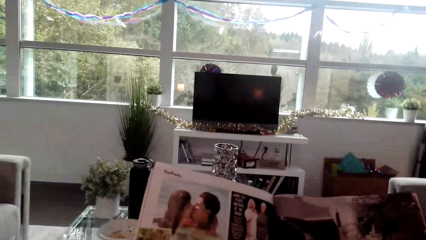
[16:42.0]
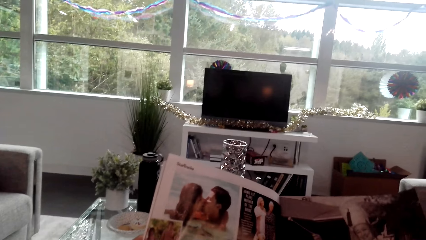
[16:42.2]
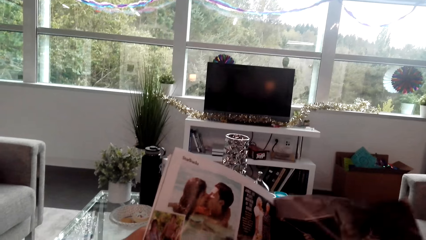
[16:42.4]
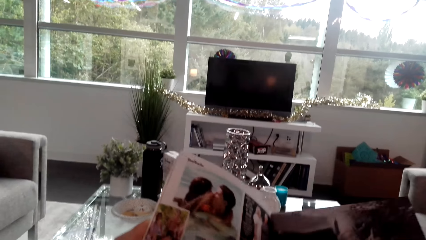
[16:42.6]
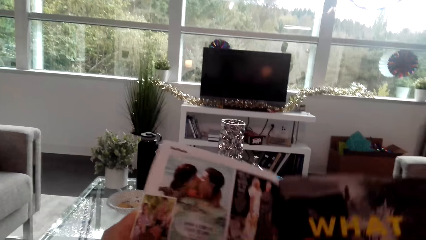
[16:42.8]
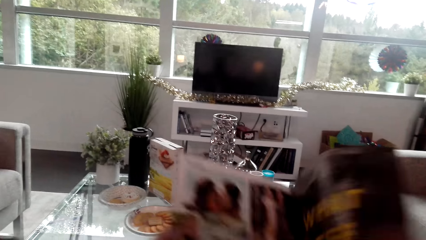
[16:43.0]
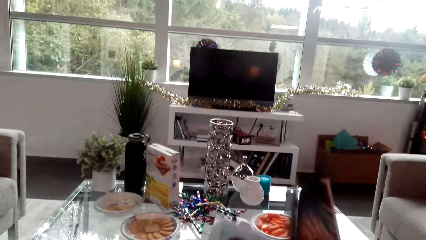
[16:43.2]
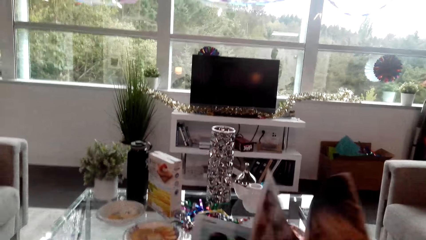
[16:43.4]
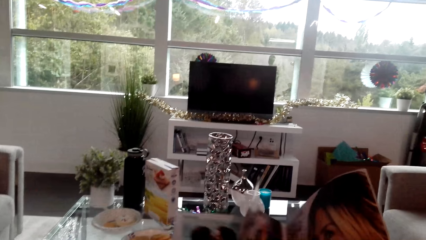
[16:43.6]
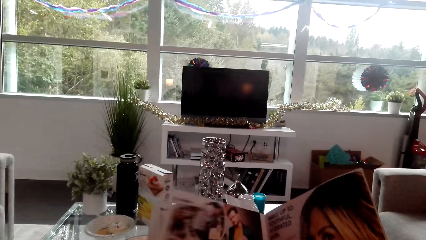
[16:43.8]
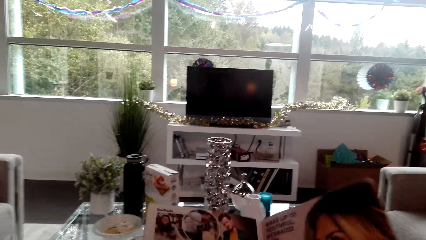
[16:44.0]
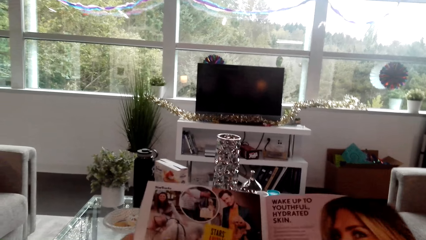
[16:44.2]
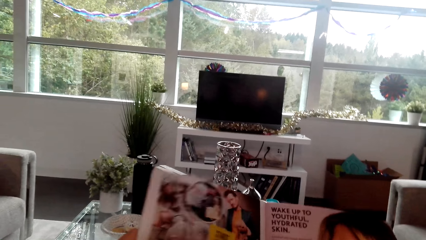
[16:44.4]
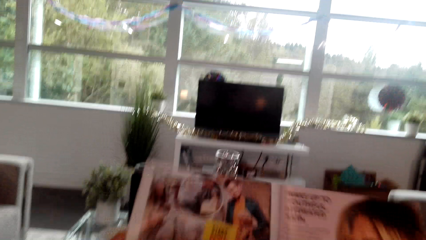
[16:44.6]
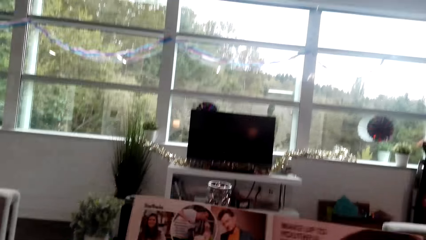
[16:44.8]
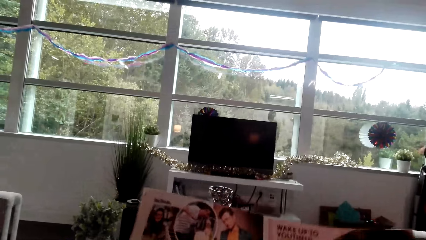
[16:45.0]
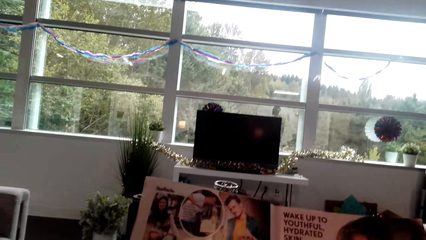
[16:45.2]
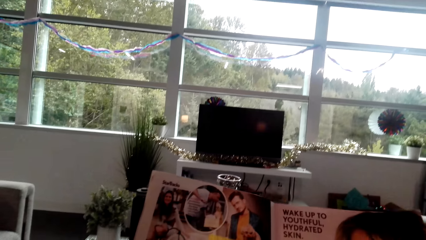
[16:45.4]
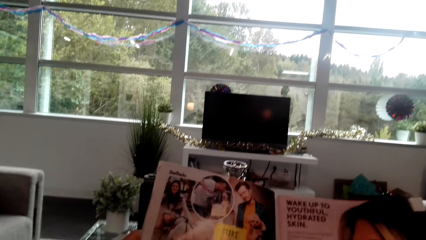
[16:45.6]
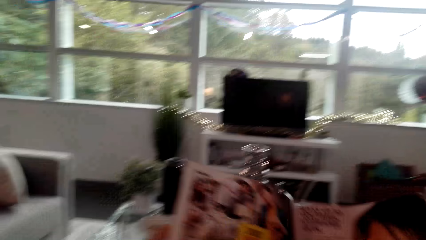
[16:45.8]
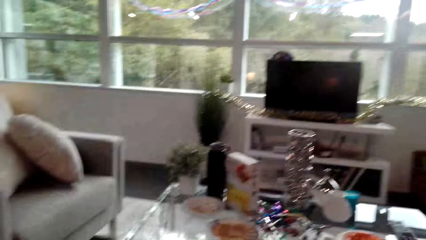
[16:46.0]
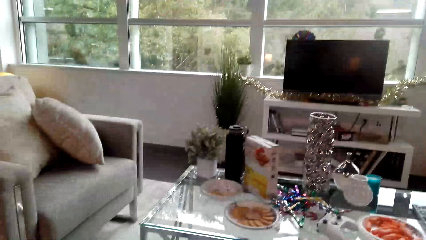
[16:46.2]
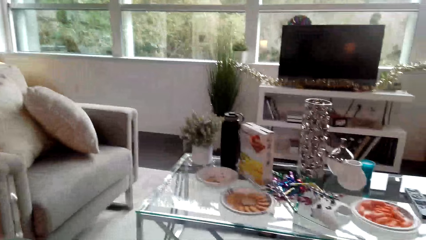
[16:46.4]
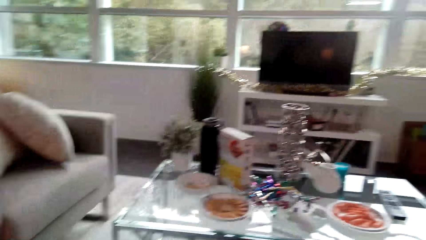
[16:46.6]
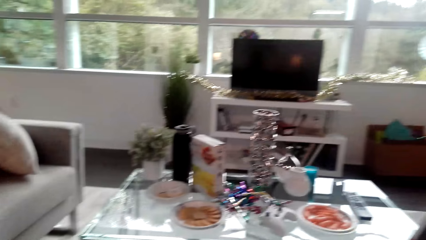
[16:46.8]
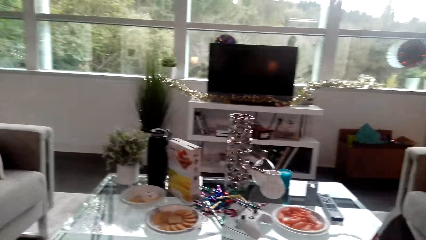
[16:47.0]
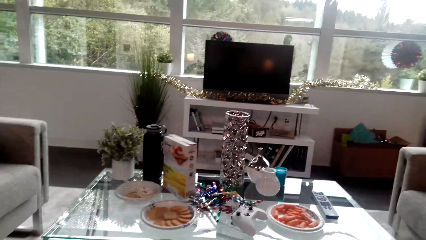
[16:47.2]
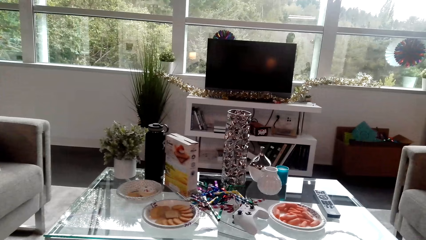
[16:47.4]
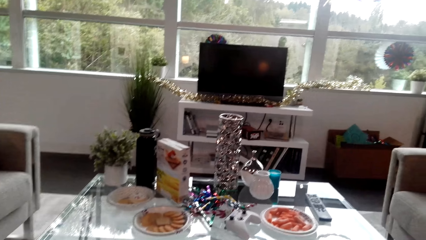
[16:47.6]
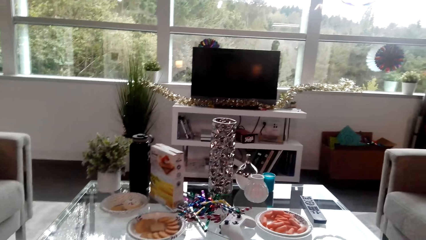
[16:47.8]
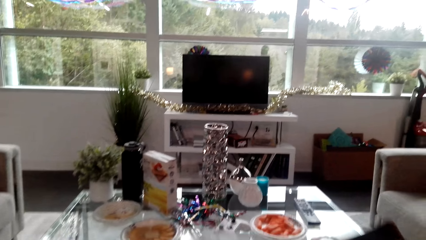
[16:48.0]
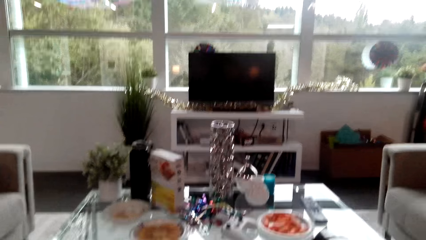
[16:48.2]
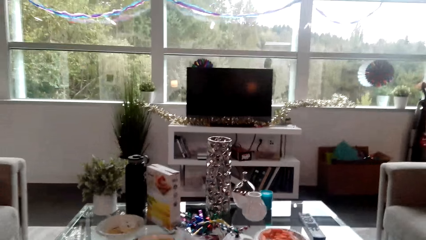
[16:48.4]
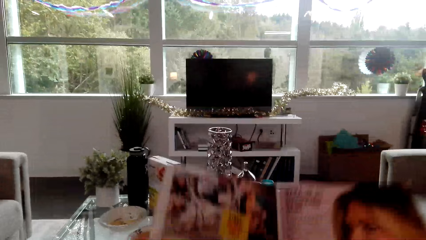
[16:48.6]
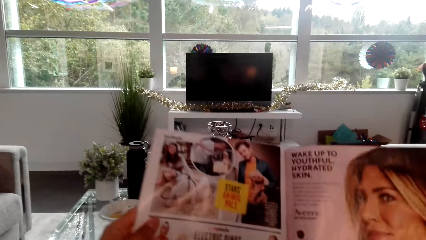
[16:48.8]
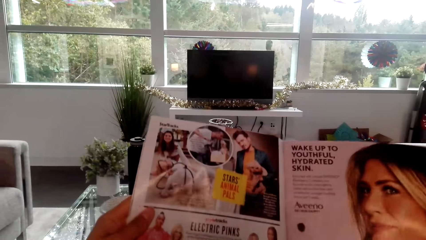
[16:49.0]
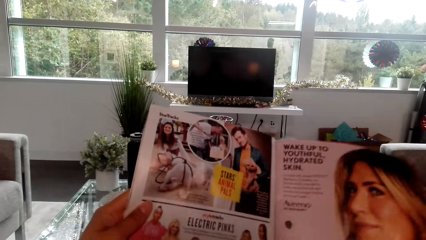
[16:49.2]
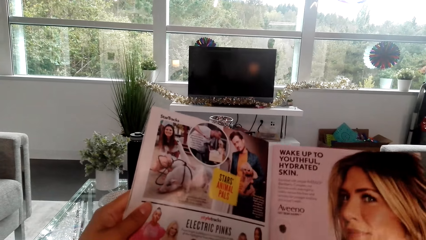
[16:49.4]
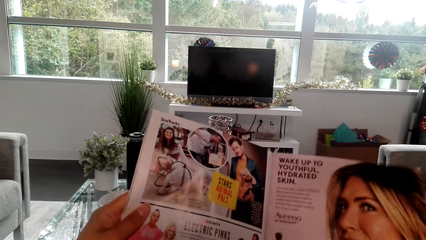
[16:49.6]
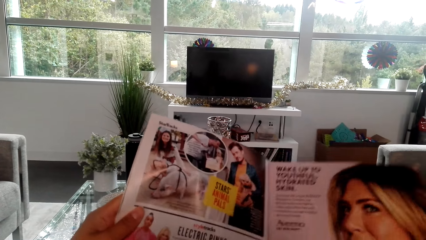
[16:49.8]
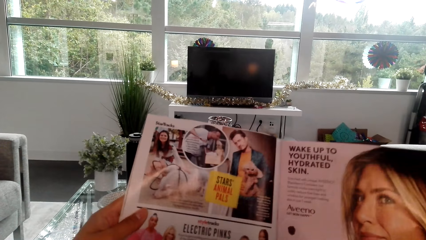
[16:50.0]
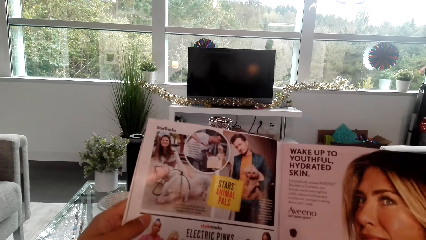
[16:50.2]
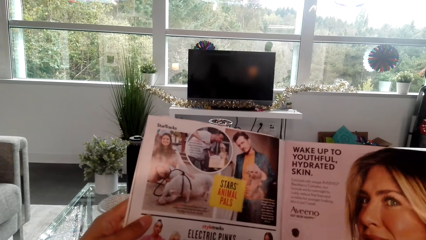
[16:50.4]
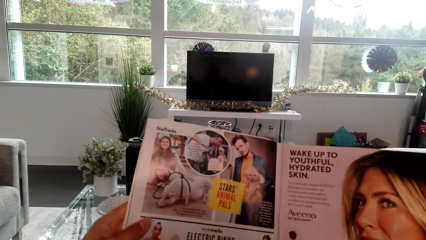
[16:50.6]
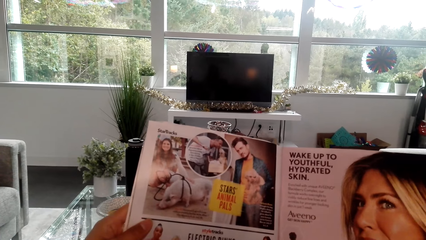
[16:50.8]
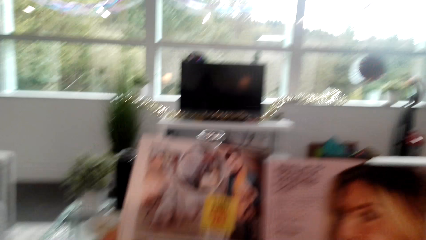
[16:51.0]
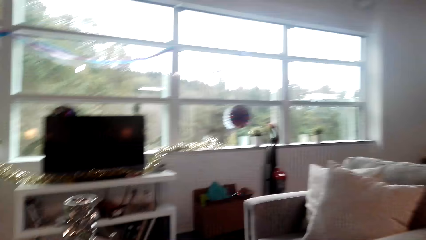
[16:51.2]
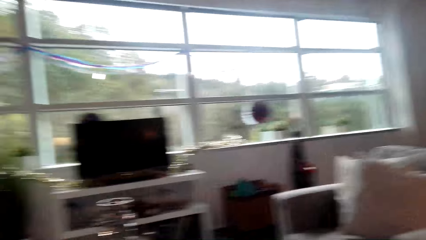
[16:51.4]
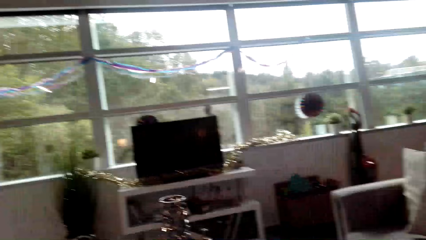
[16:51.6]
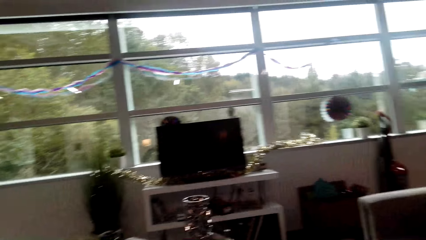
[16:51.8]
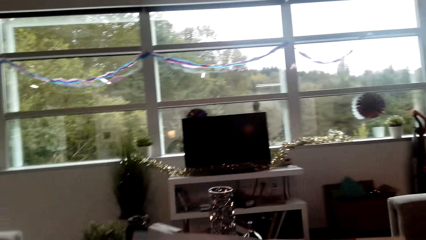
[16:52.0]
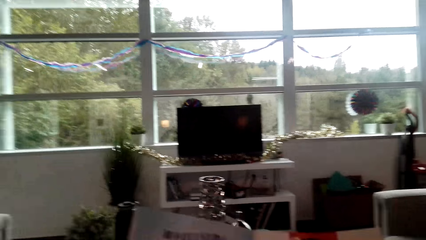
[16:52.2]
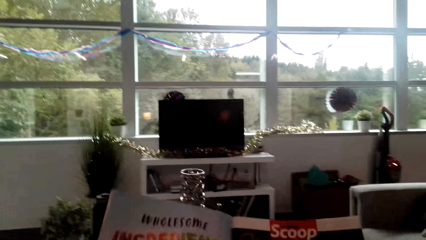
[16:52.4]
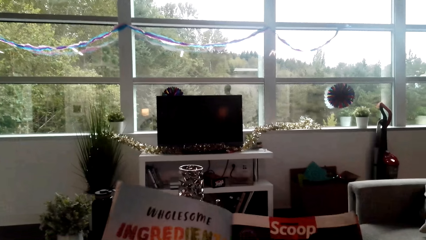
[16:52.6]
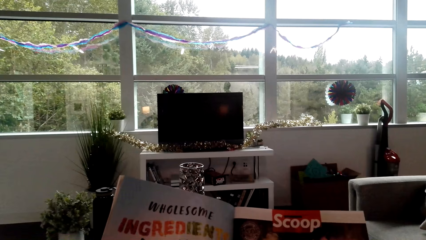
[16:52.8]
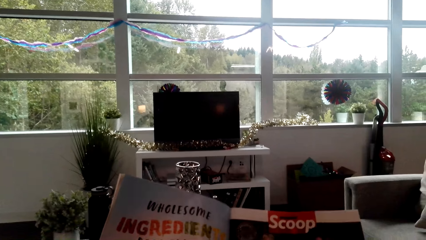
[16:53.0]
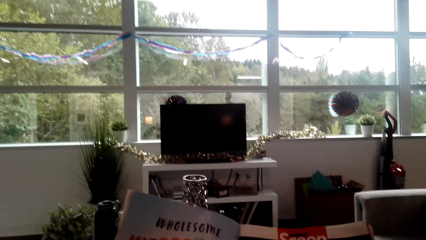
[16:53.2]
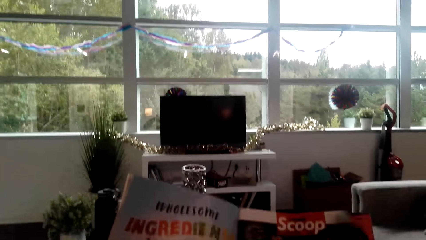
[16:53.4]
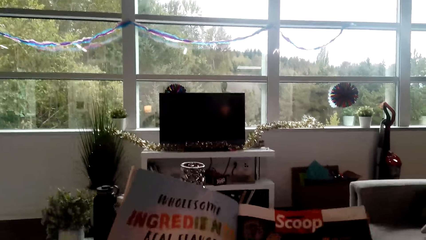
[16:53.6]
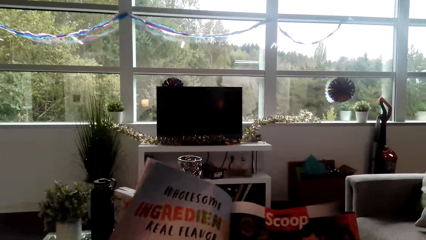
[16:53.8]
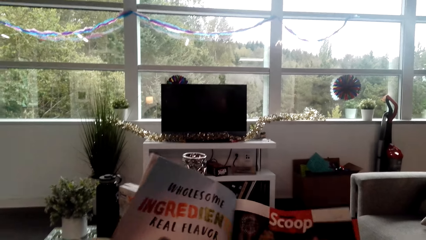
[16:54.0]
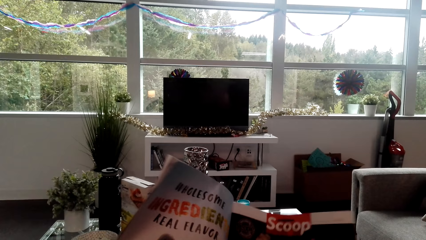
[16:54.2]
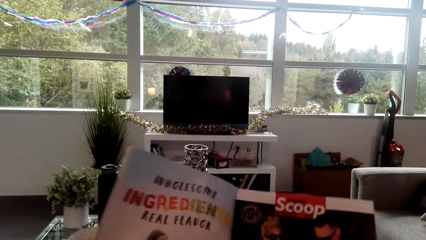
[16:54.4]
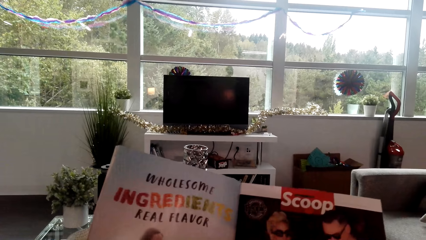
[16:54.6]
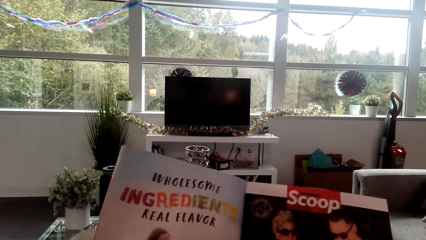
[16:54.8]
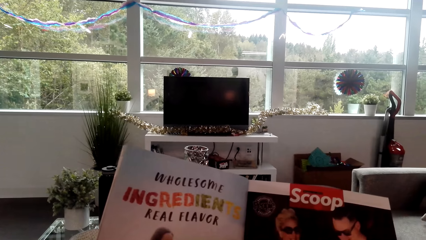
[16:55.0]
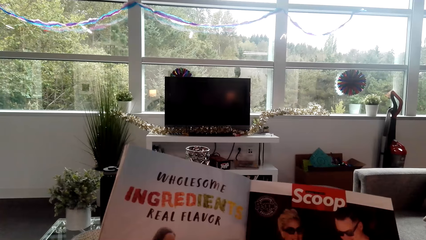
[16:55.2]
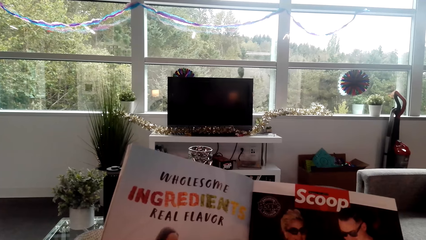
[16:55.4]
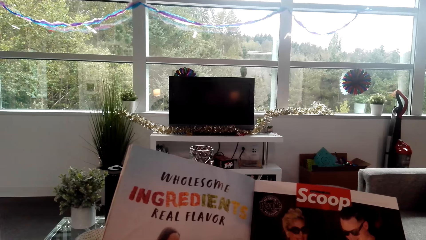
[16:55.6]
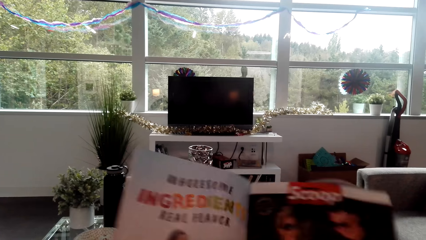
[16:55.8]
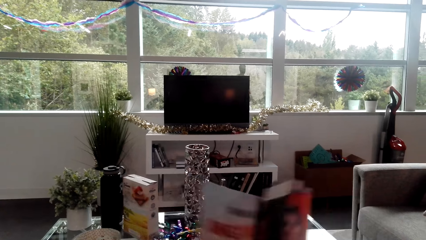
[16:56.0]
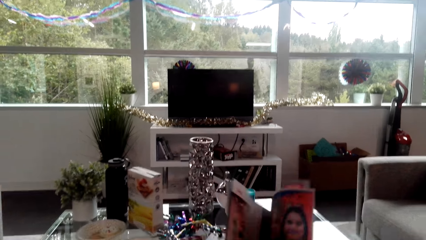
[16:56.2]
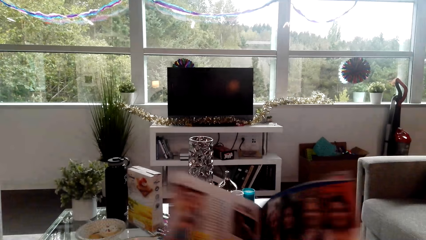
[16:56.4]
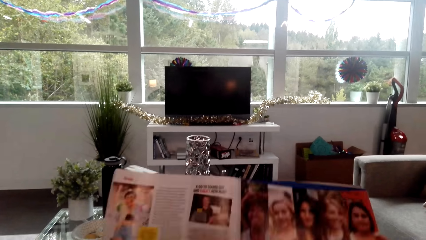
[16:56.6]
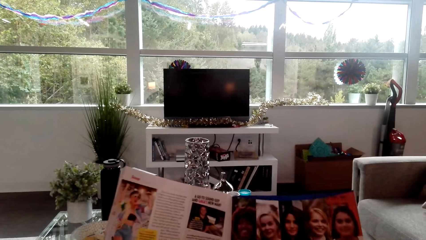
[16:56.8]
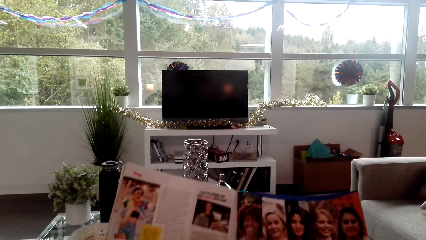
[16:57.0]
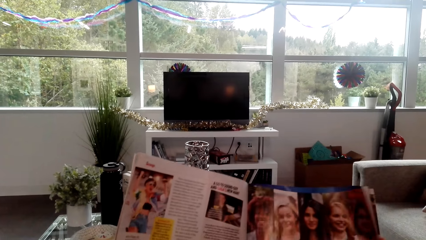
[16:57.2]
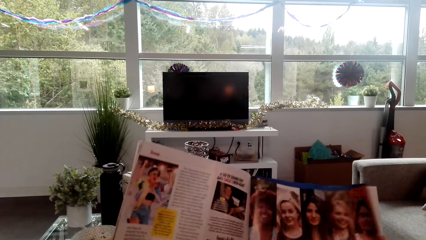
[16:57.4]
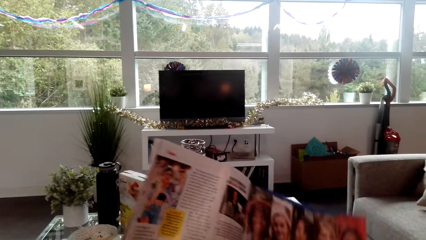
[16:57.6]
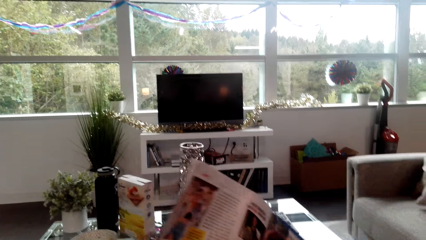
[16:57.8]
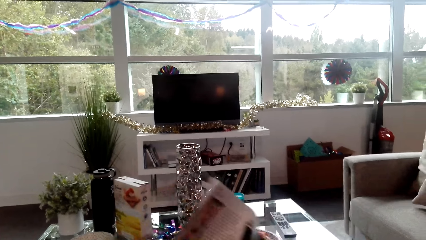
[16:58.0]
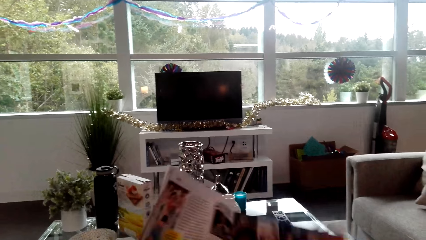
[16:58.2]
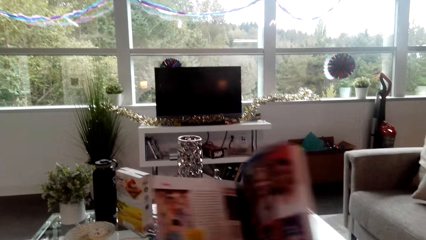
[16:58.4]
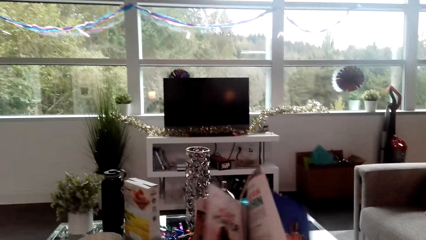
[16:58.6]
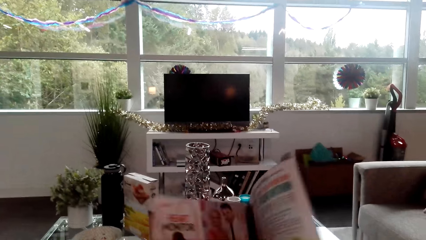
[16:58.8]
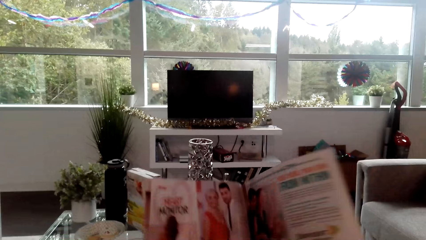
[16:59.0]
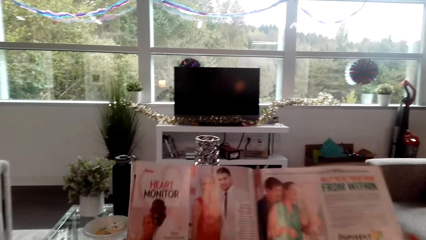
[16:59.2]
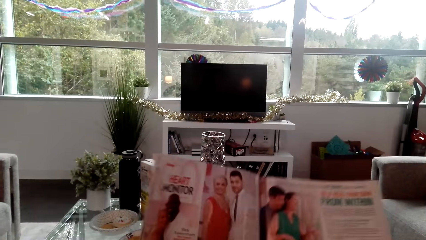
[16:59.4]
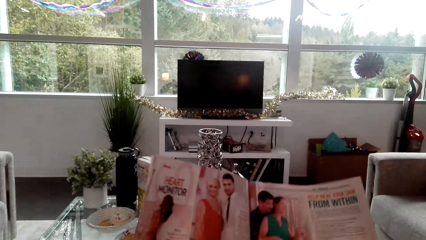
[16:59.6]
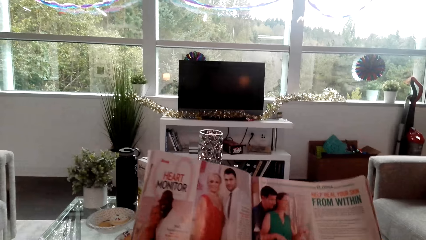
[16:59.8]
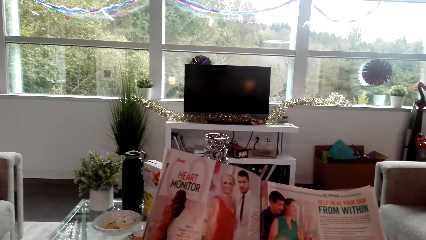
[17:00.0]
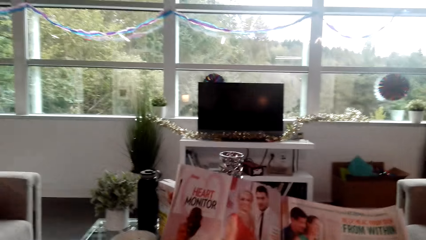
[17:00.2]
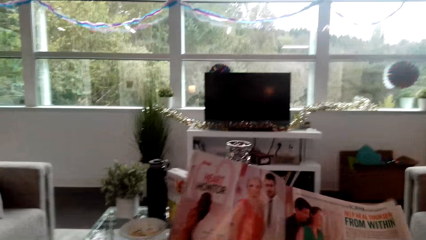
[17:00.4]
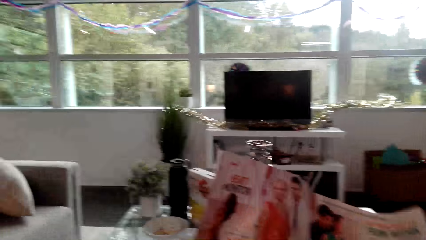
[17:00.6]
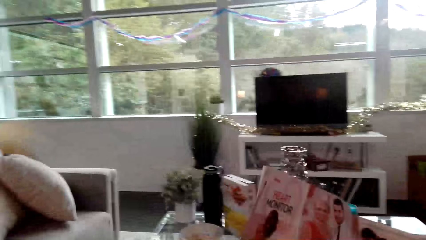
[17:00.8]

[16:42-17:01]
The camera wearer opens the magazine page. They open the magazine page again.
